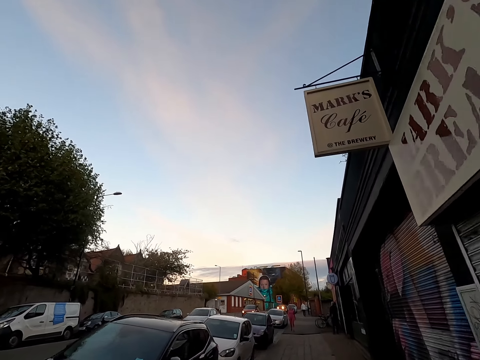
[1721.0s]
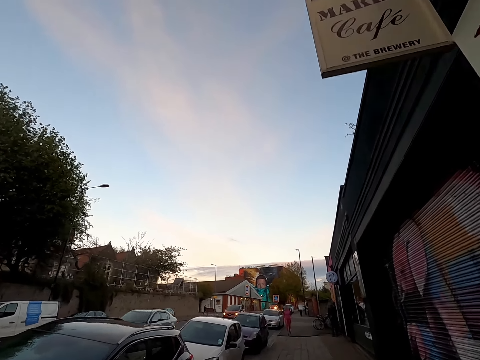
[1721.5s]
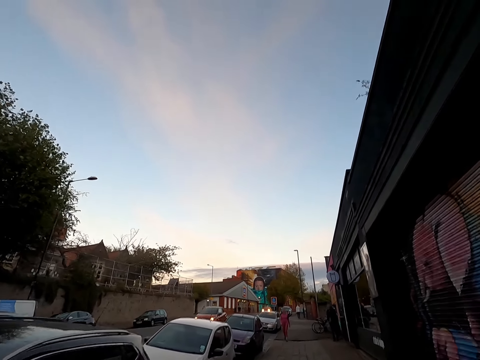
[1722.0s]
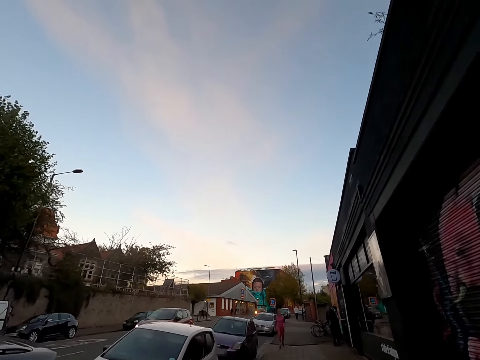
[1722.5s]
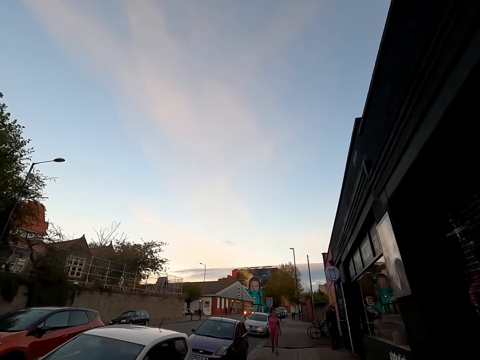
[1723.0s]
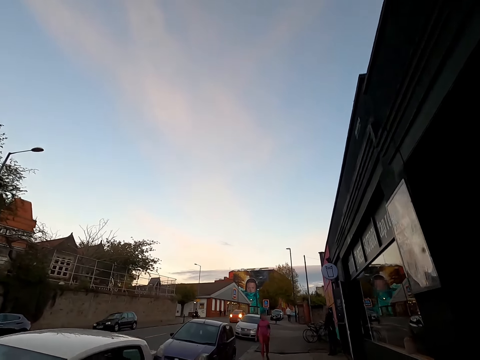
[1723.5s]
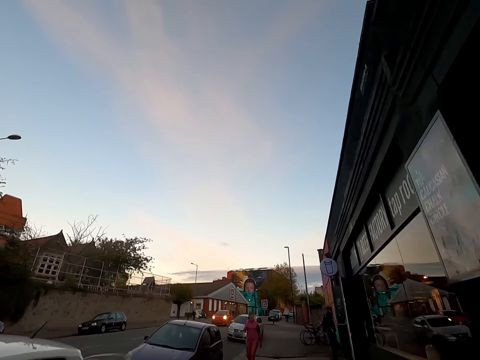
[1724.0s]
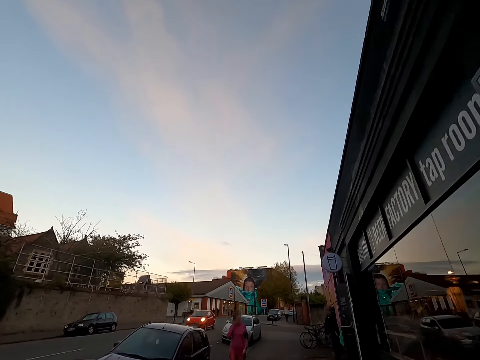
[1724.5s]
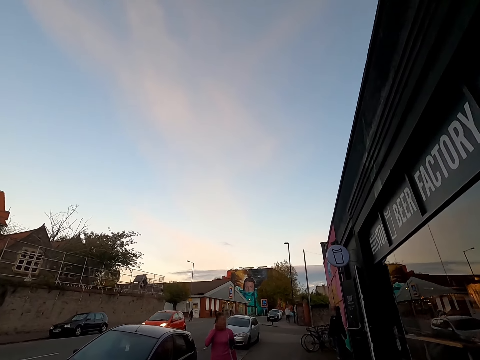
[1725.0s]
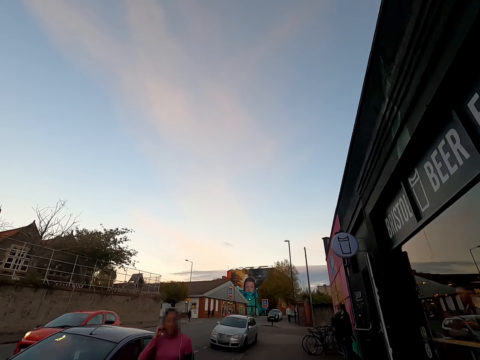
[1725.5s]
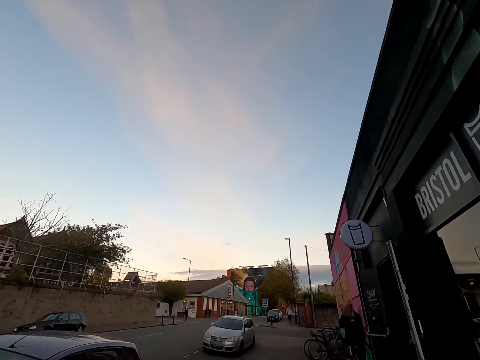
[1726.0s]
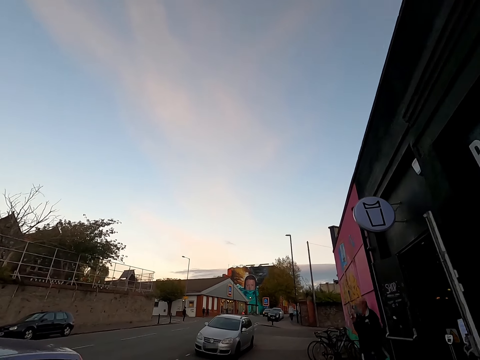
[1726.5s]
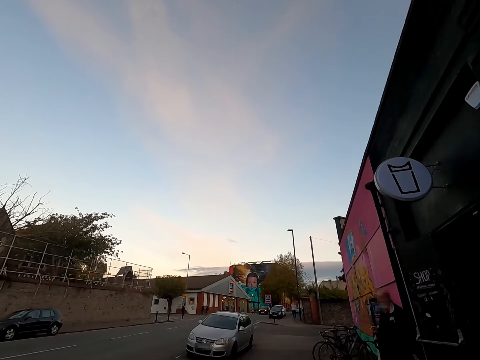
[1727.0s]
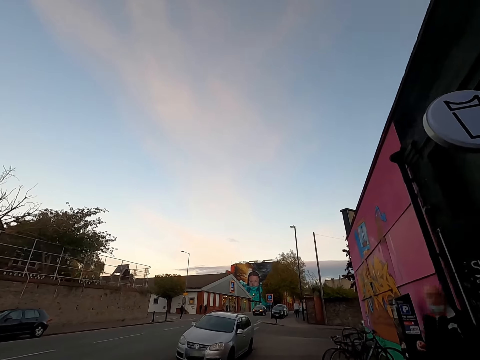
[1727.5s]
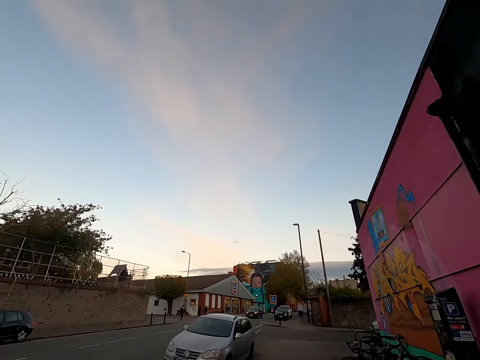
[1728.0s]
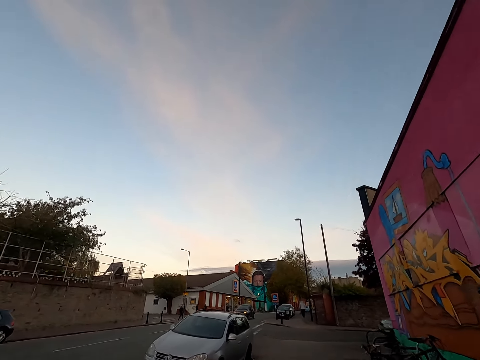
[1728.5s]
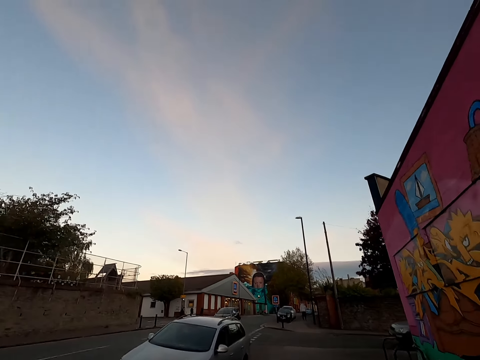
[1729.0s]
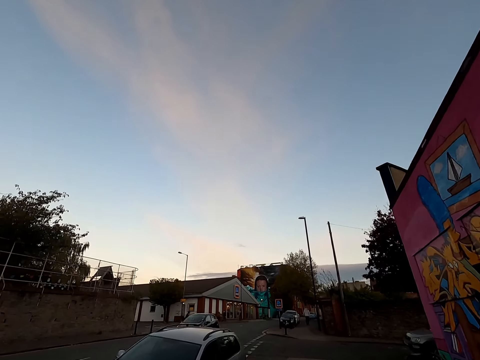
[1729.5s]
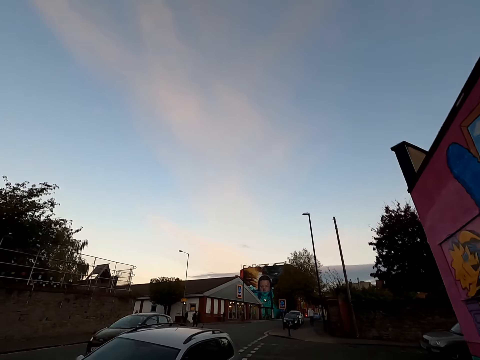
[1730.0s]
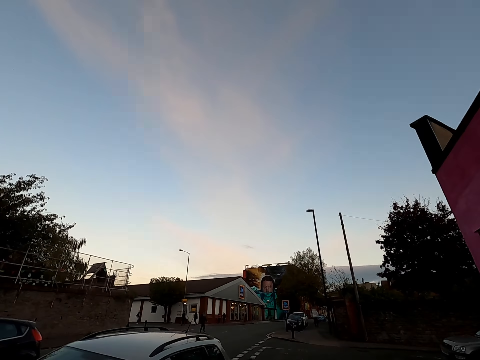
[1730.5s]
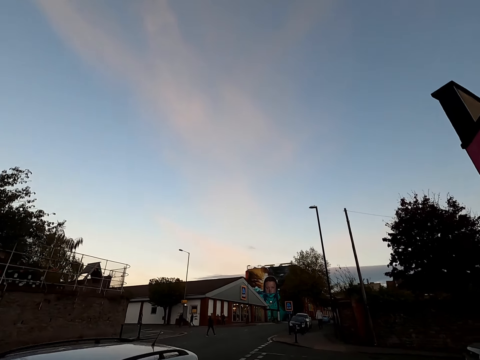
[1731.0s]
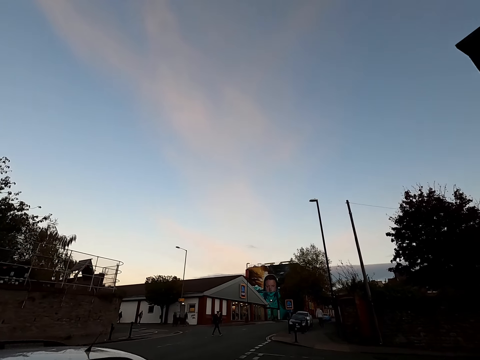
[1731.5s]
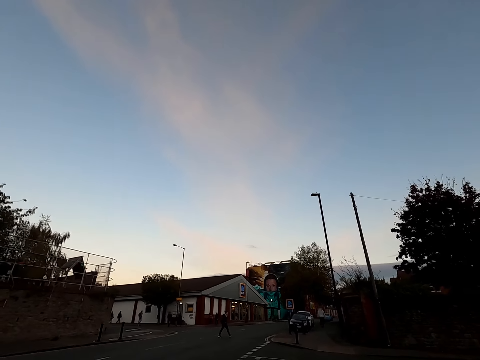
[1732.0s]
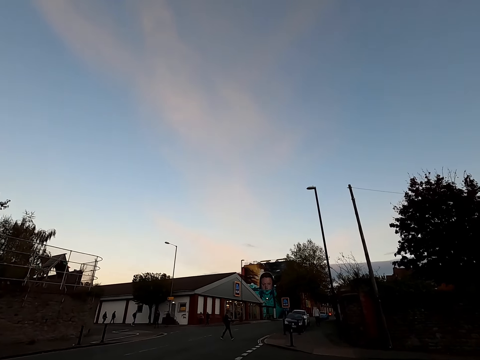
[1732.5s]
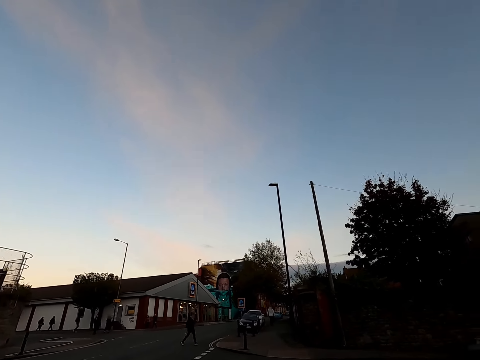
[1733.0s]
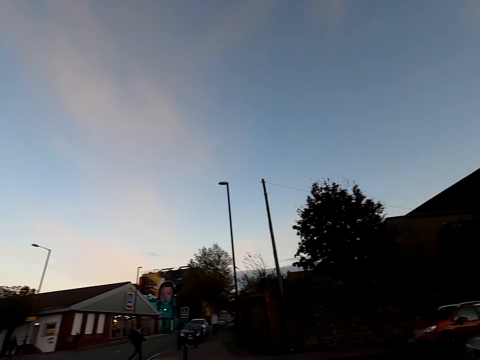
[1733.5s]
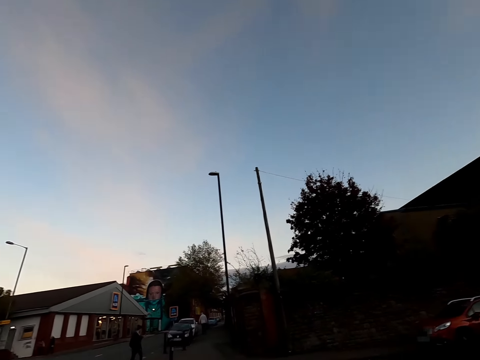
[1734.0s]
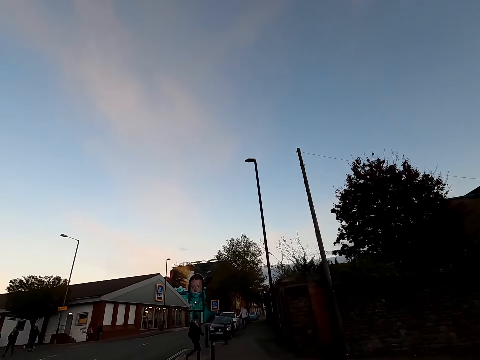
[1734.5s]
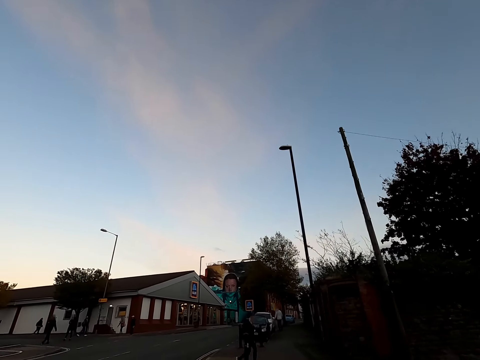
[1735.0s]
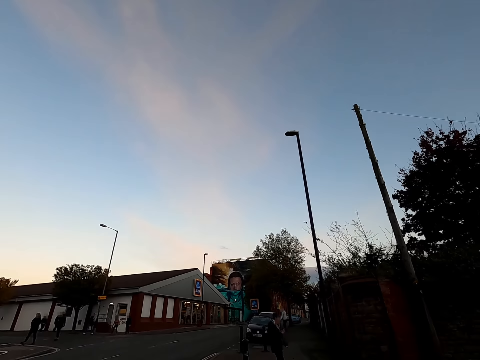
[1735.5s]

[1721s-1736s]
A woman jogs past the camera wearer on the sidewalk. The camera wearer jogs past a man in front of a building.

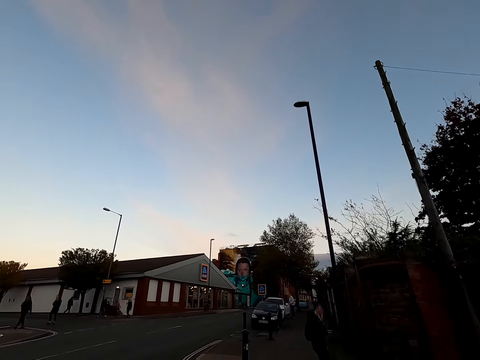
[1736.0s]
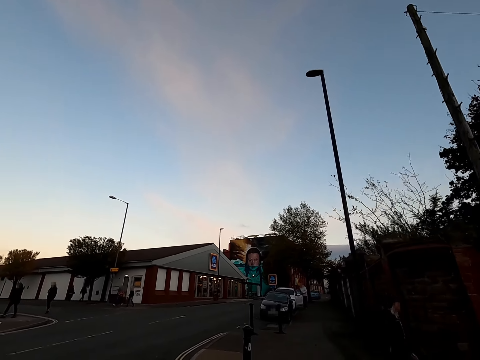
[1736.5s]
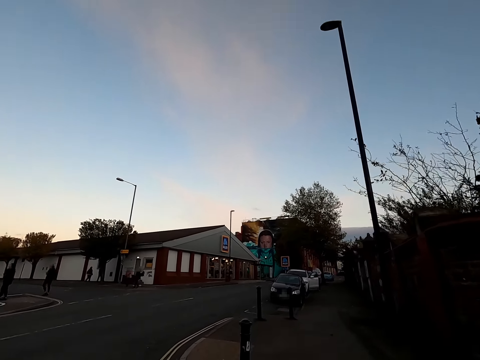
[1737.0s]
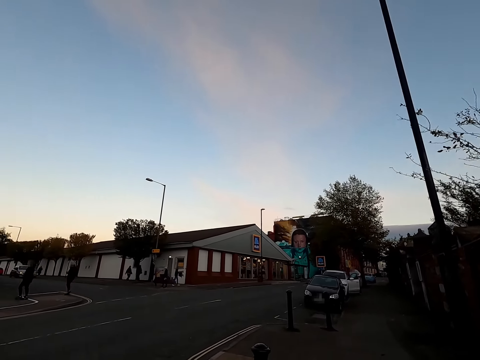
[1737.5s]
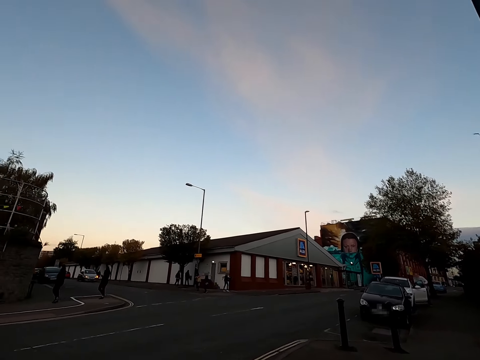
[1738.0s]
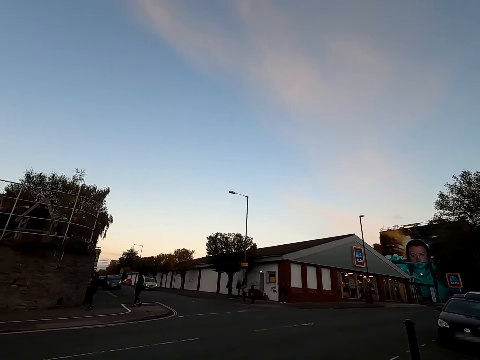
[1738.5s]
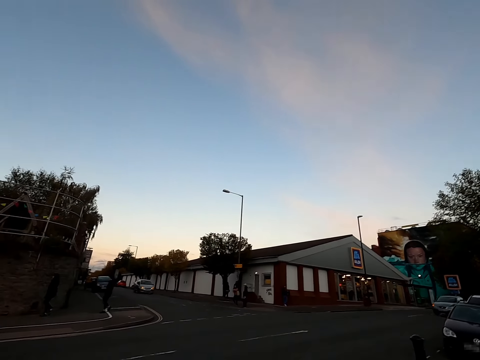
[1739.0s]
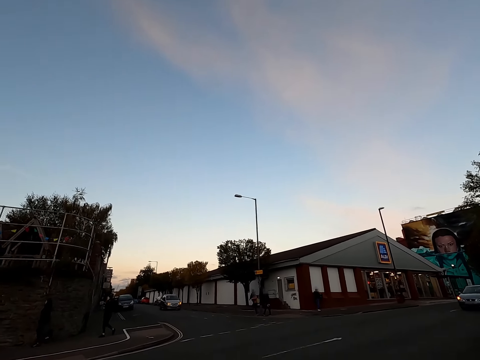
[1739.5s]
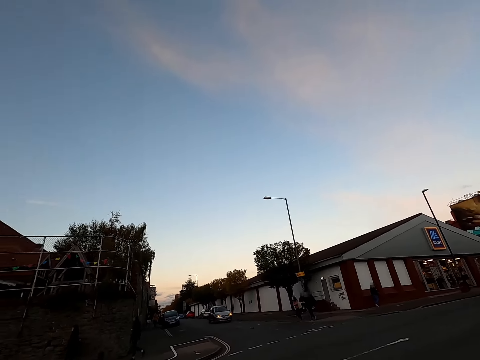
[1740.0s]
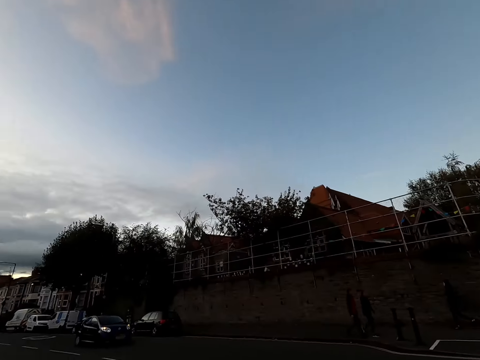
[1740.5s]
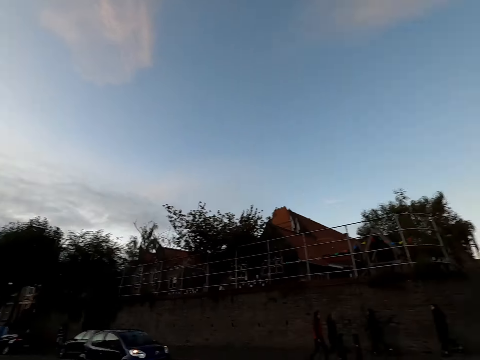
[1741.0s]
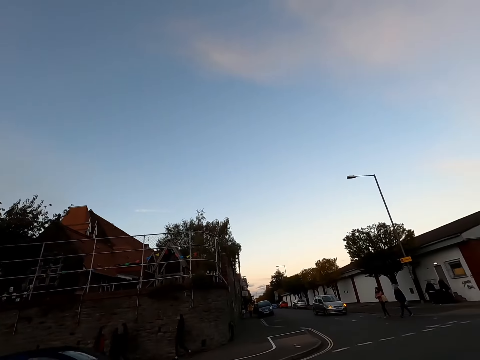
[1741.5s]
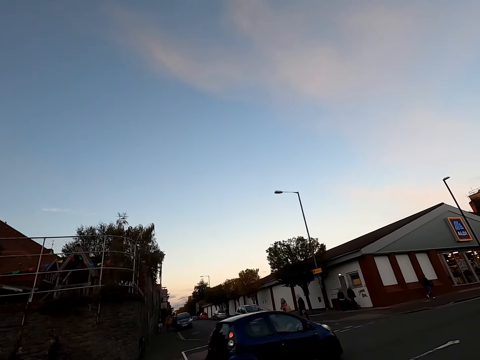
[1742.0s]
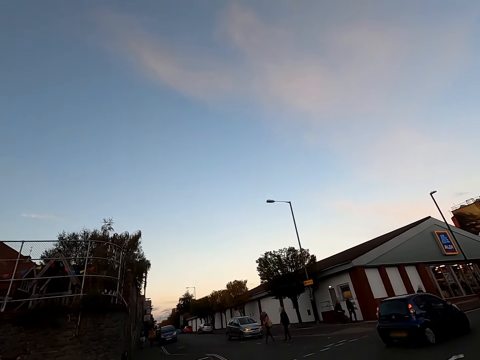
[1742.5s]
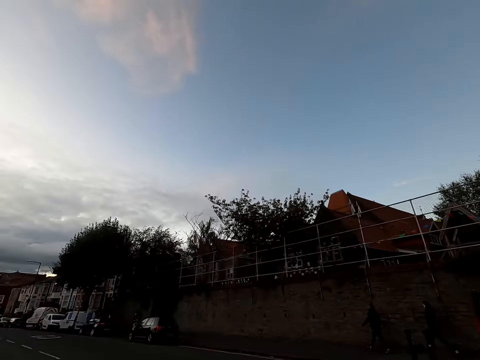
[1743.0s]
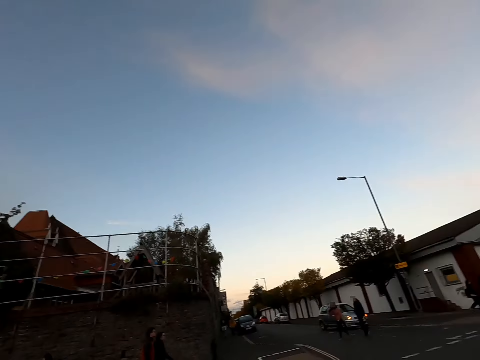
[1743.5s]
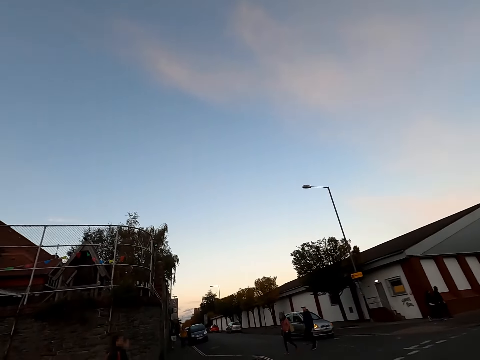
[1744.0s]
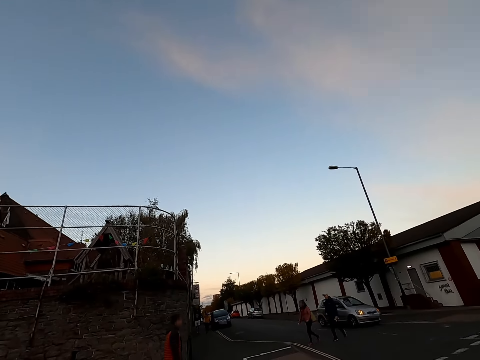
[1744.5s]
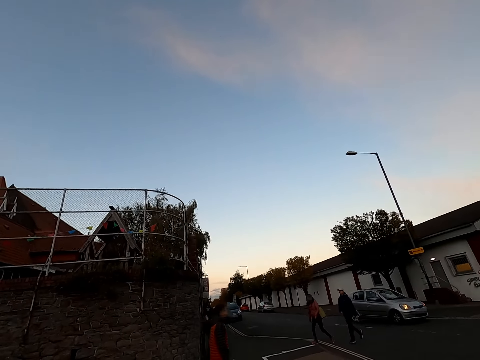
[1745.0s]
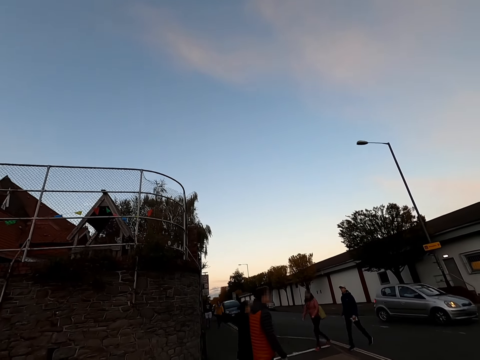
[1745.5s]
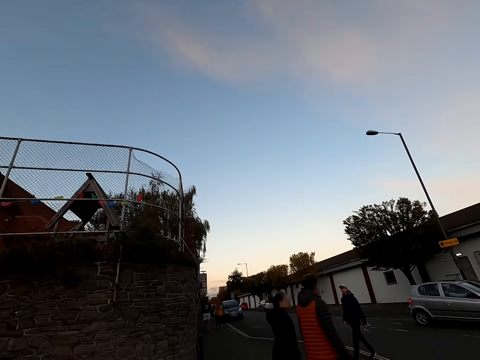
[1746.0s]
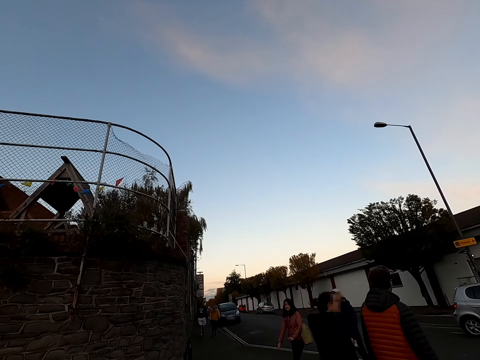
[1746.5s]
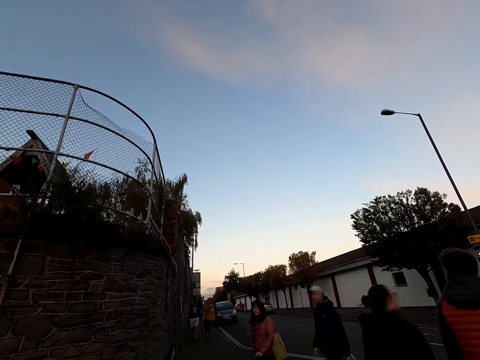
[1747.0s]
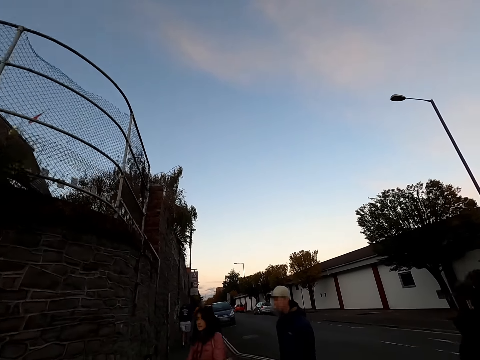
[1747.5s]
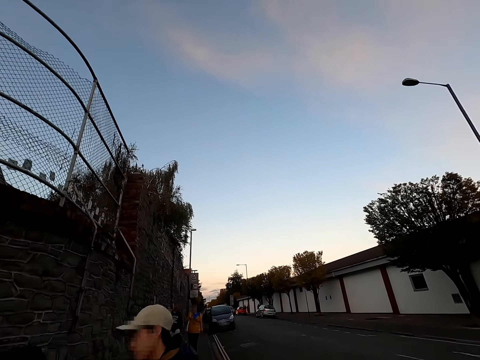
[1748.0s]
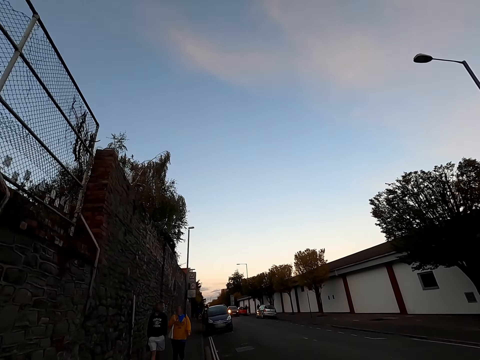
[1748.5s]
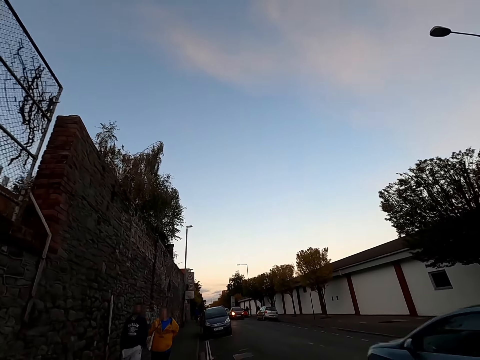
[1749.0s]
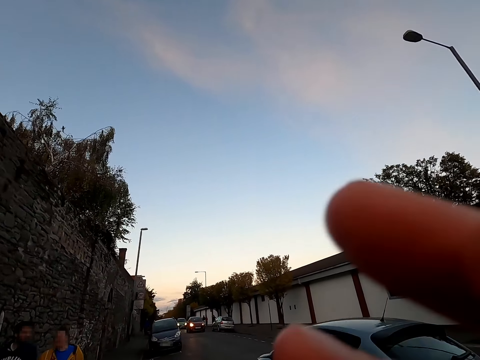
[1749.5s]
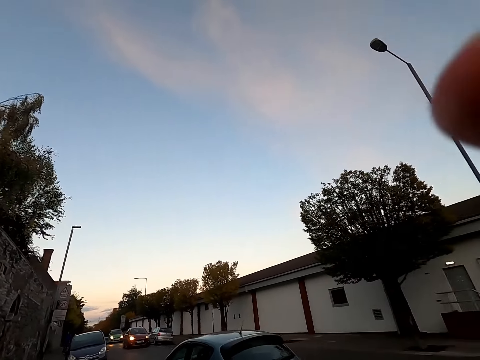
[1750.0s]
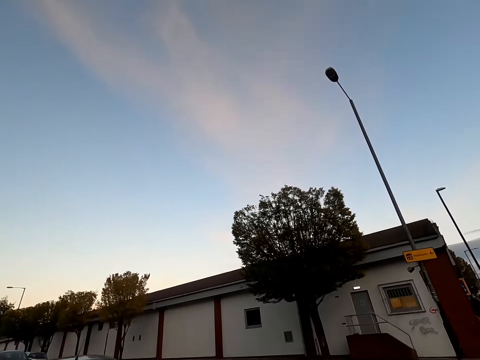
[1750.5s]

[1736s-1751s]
The camera wearer crosses the road to the left. He jogs across the road. He jogs past a man and a woman on a sidewalk. He adjusts the camera. He raises his right hand to his face and lowers his right hand from his face.
